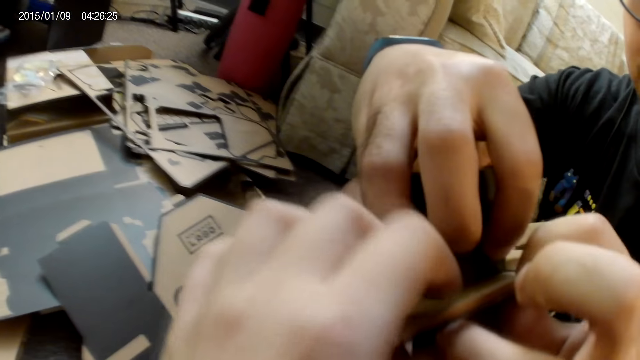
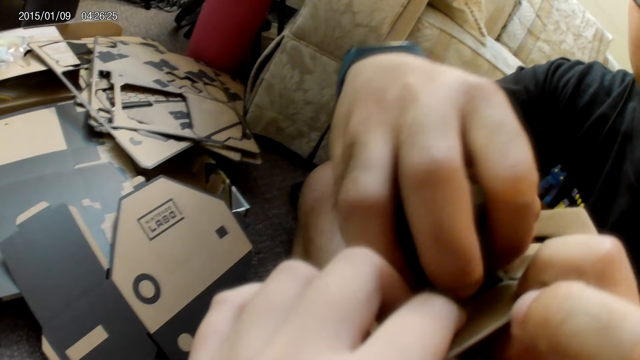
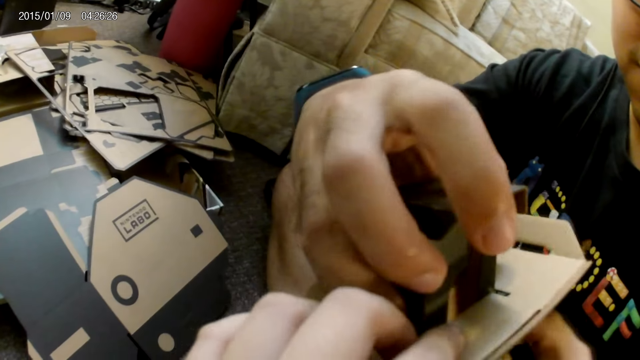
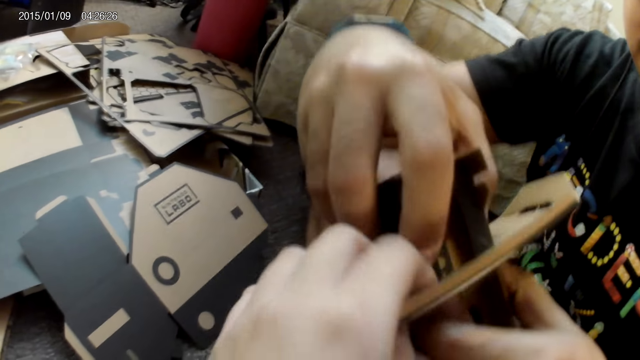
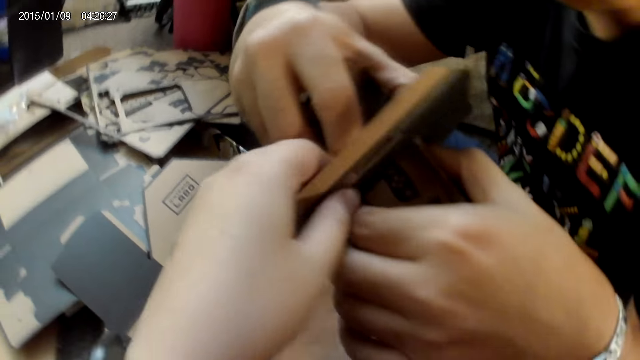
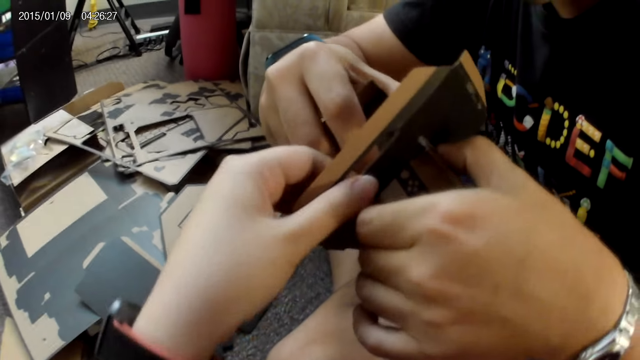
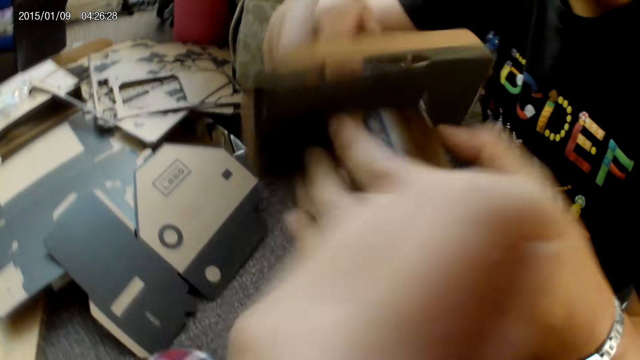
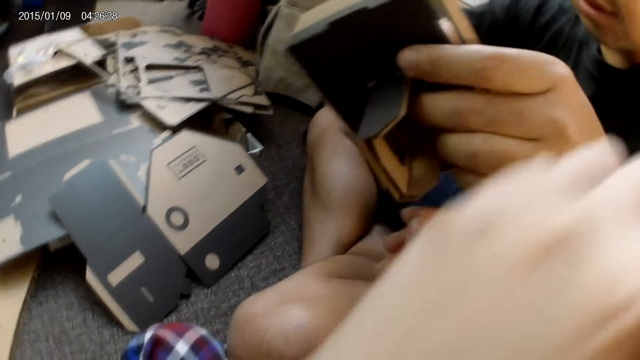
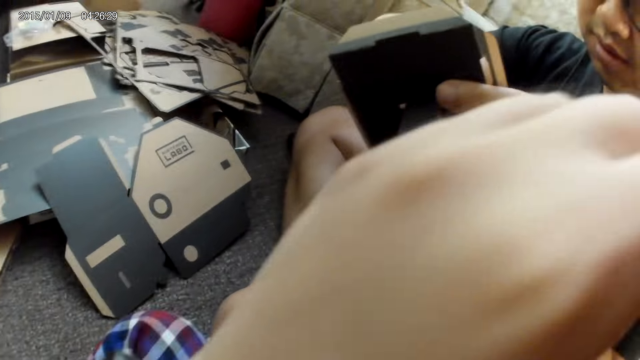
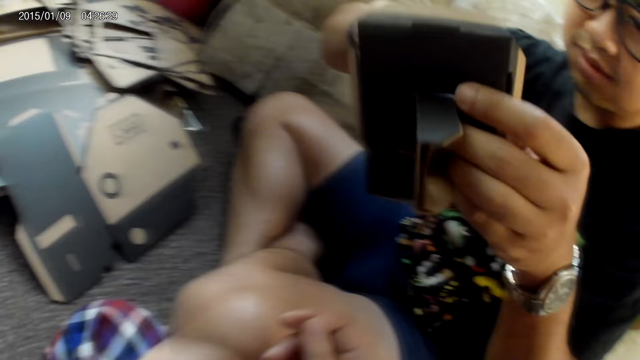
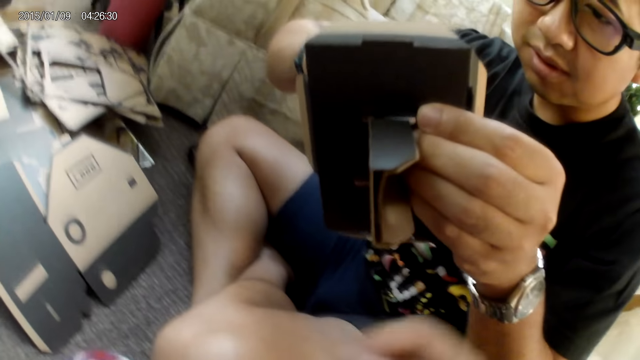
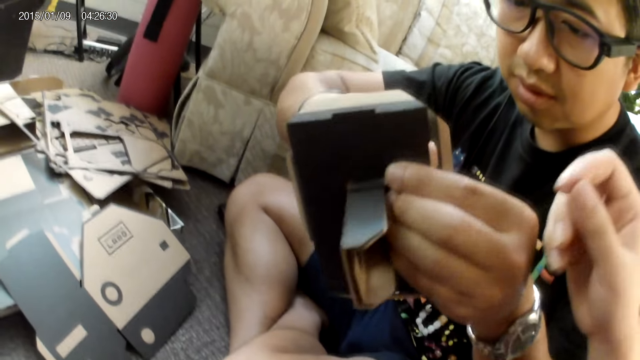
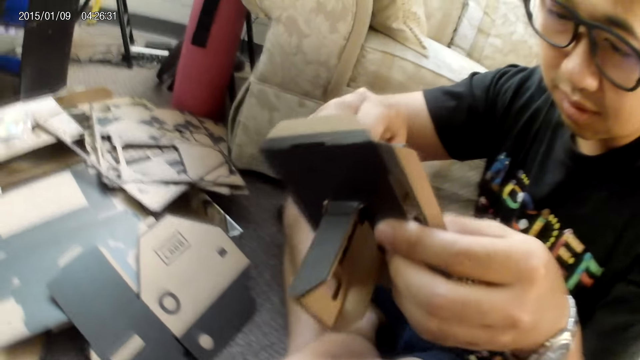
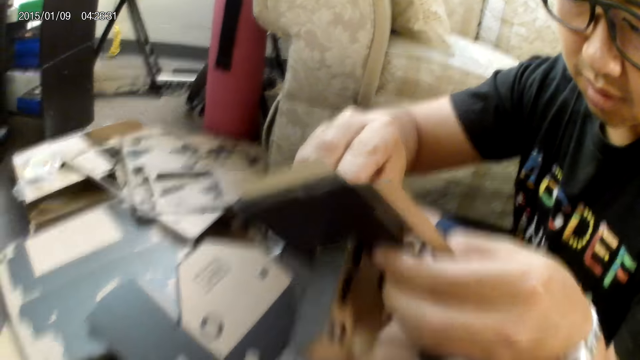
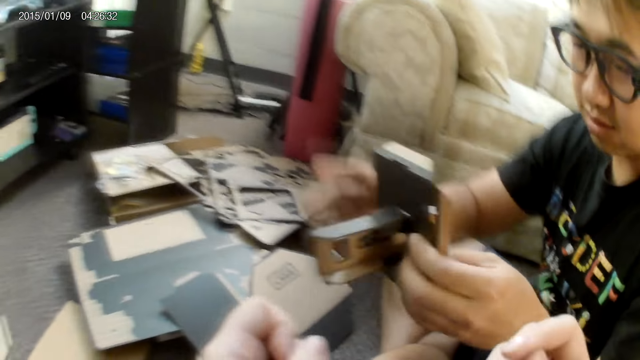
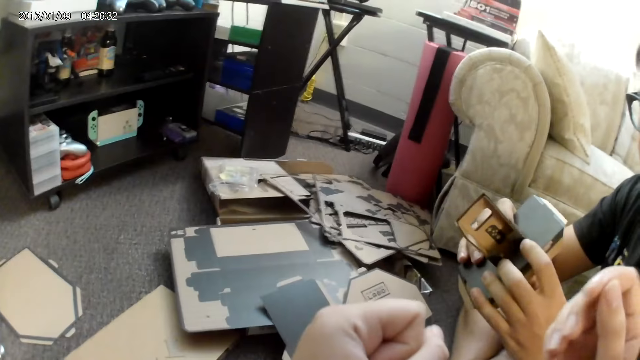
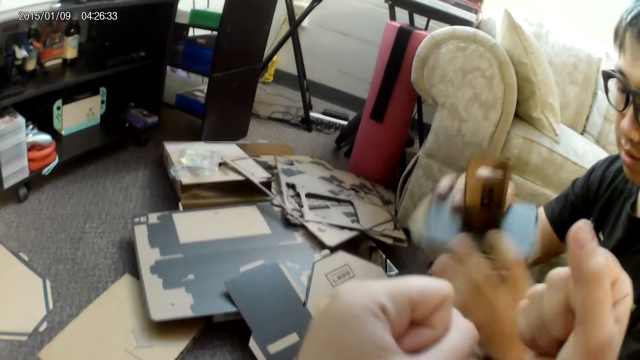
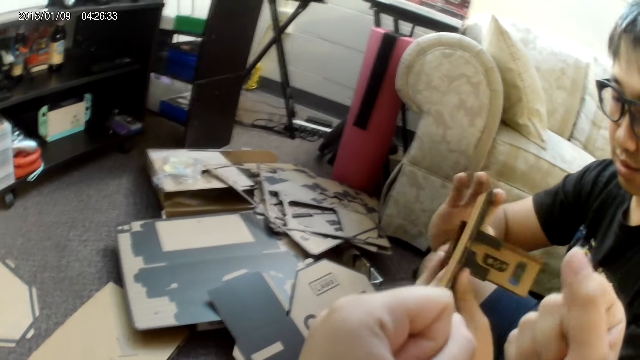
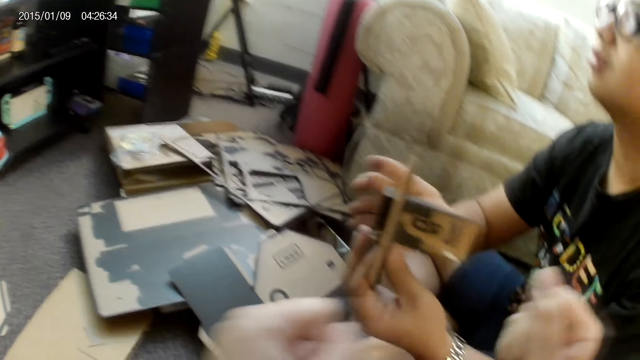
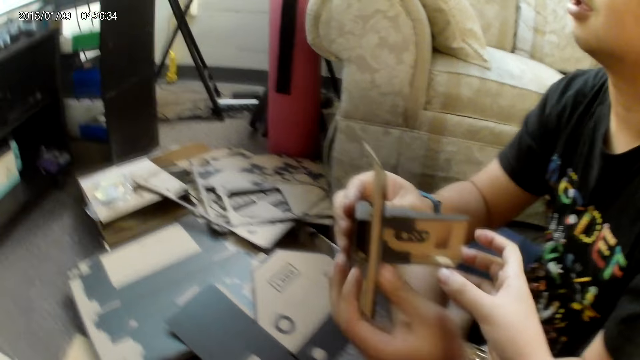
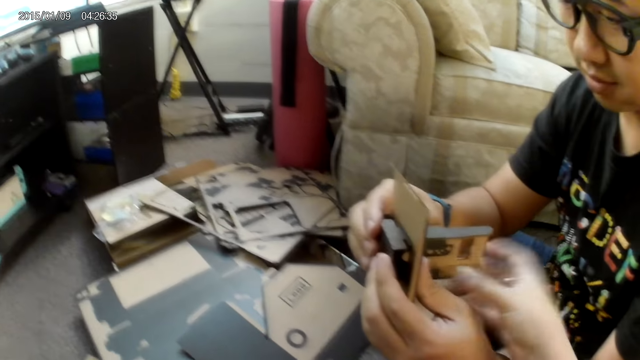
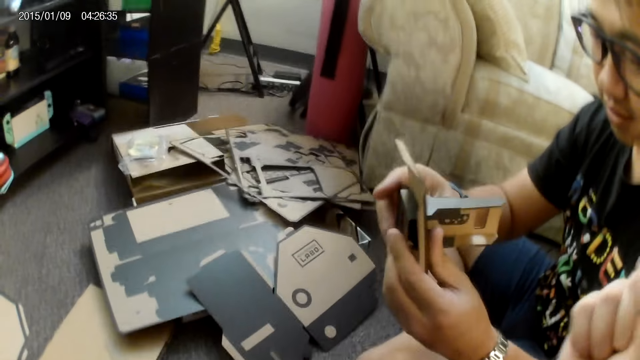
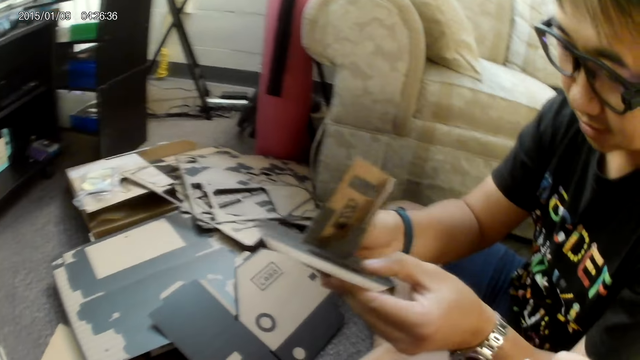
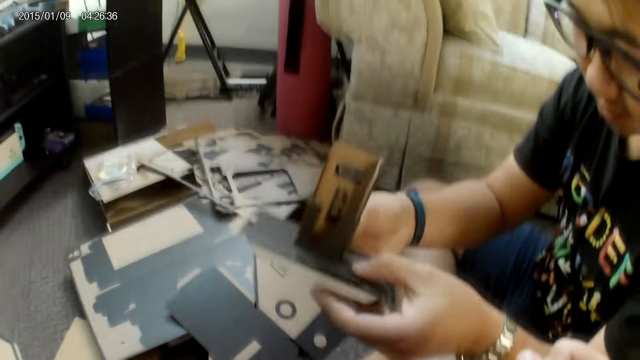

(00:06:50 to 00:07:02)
The camera wearer holds the assembled cardboard pieces in both hands of a man with her right hand. She aligns a cardbox. She rubs her nose with her left hand. The man fits the assembled cardboard pieces with both hands. The camera wearer sways hands in the air. She touches the assembled cardboard pieces in the hands of the man with her right hand.

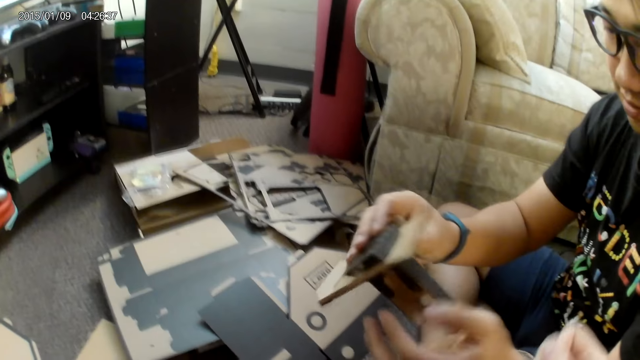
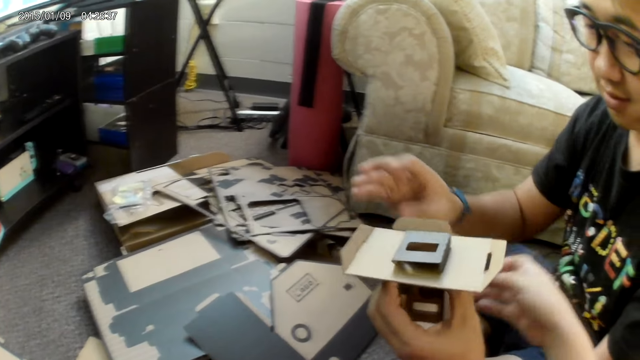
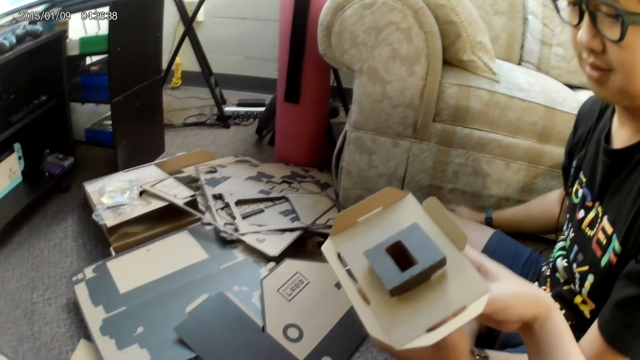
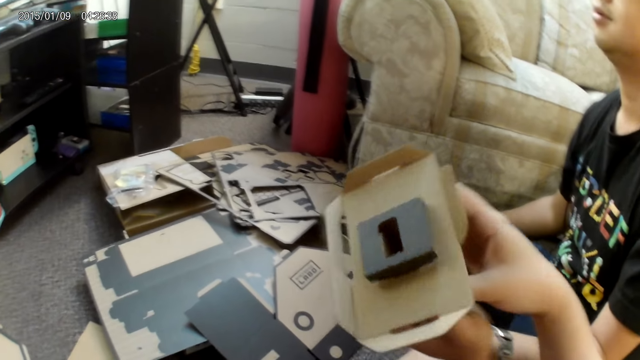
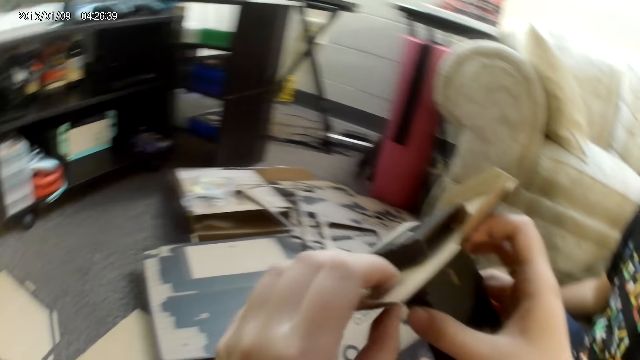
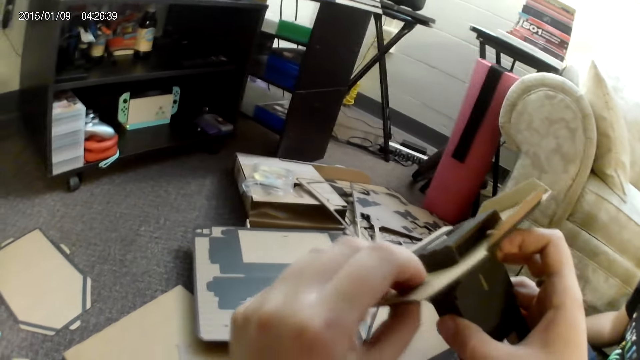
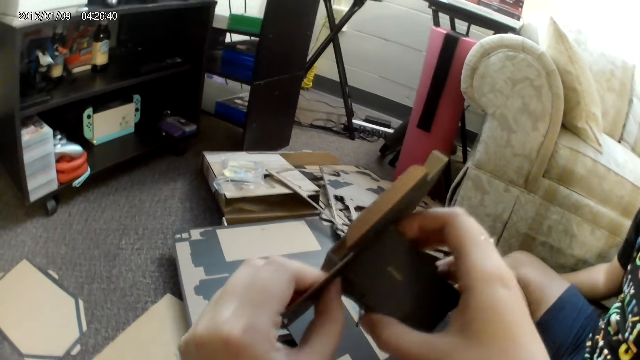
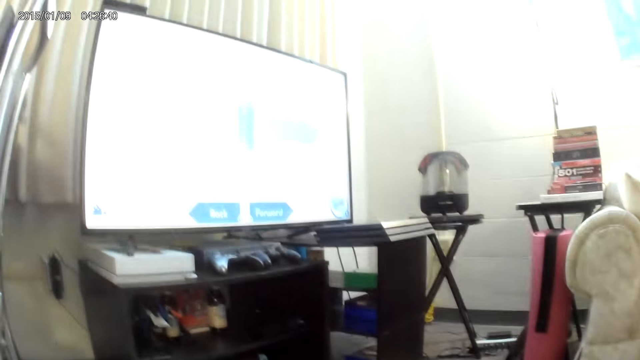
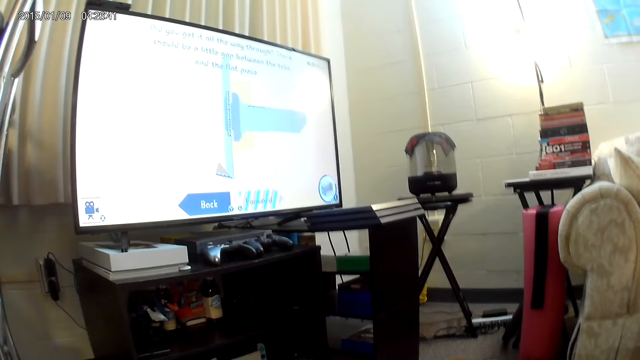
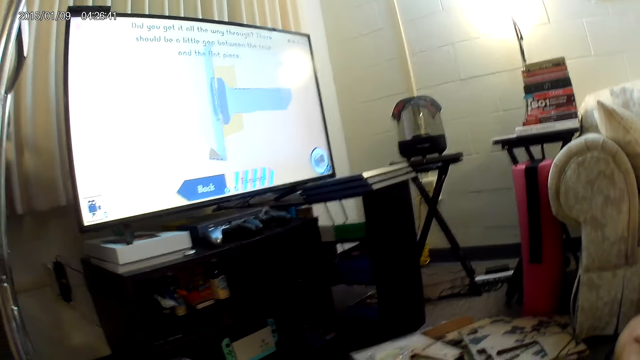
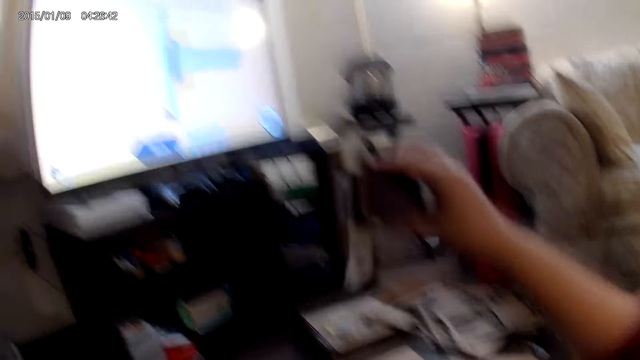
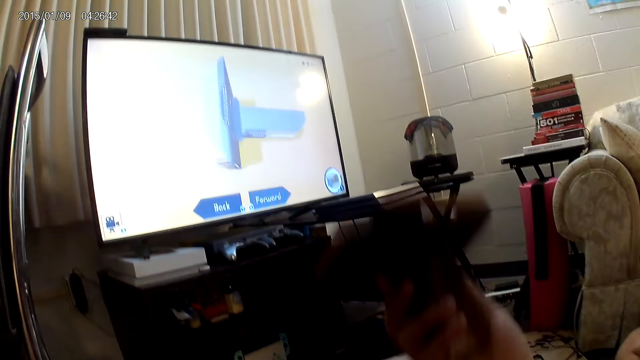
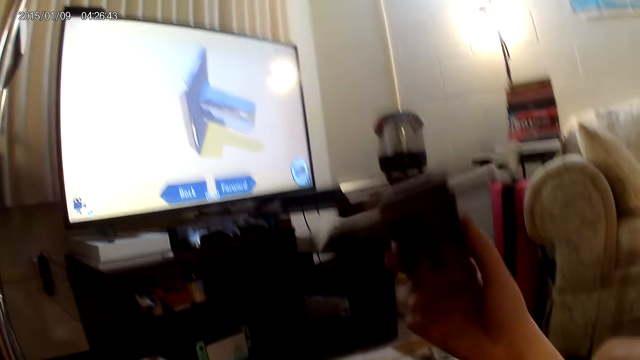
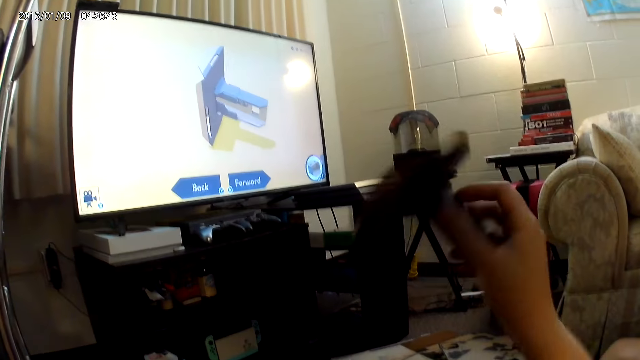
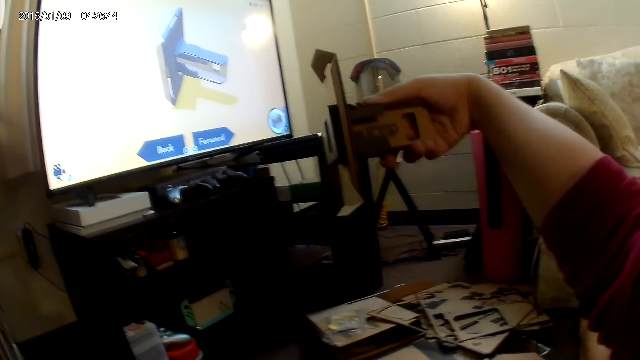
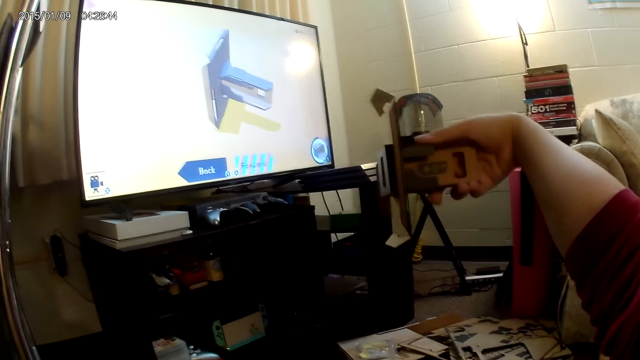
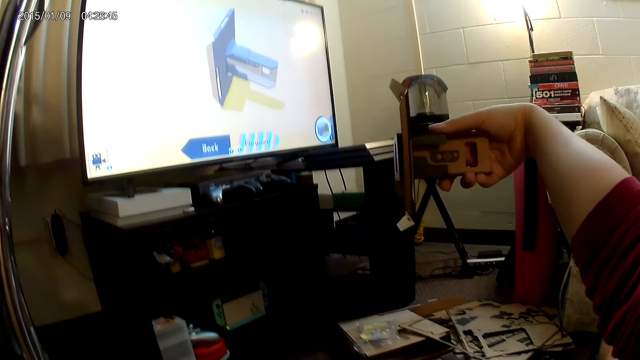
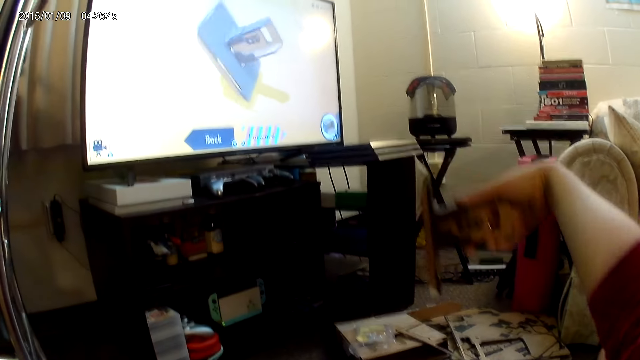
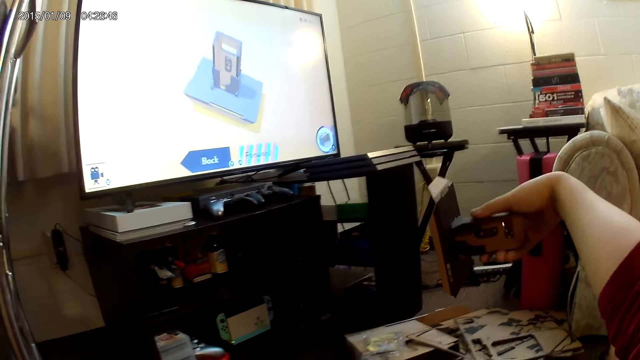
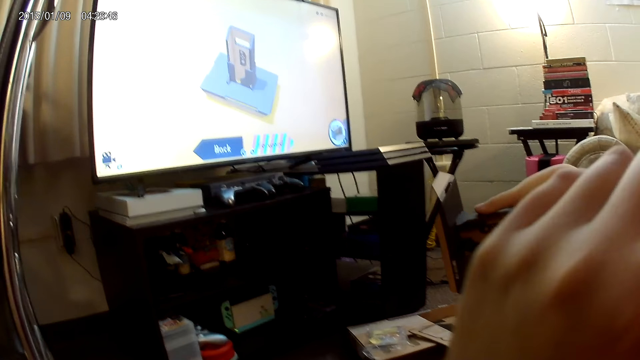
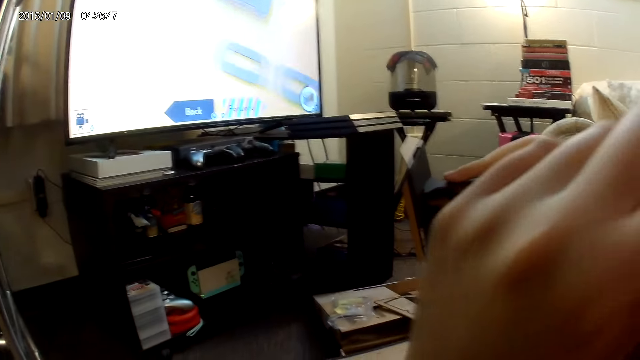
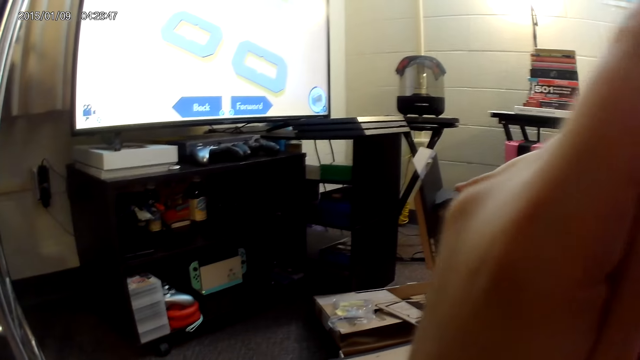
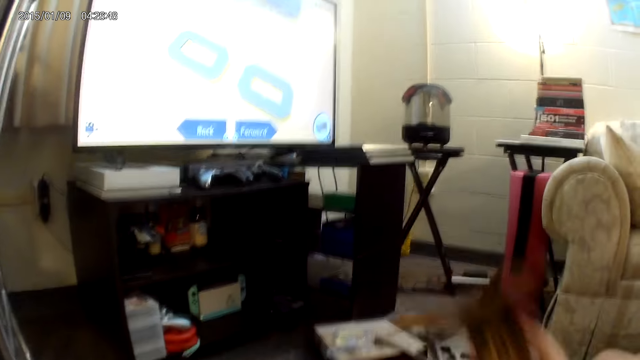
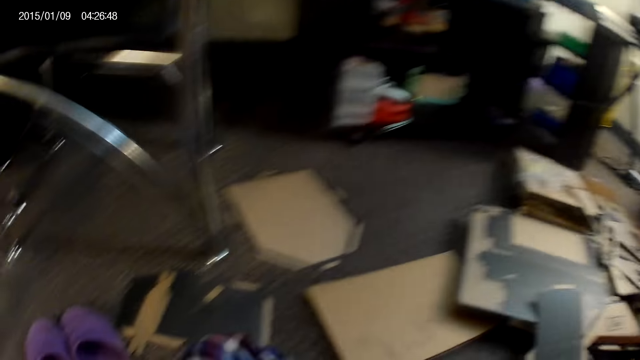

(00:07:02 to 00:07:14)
The camera wearer holds the assembled cardboard pieces with her left hand. A man gives a cardbox to the camera wearer. The camera wearer holds the assembled cardboard pieces with both hands. The man plays a cardbox game. The camera wearer raises the assembled cardboard pieces with her right hand. She sways a cardbox in the air. She touches the face.
